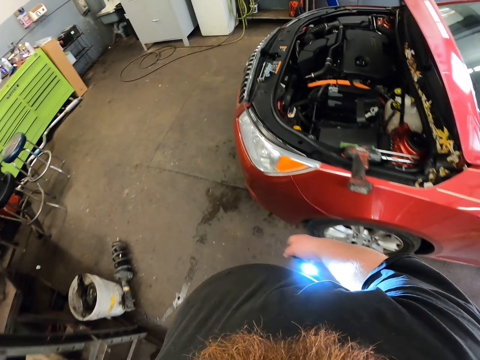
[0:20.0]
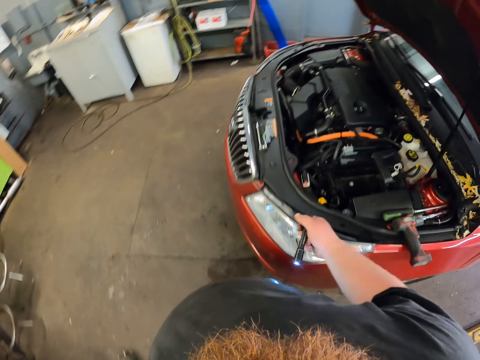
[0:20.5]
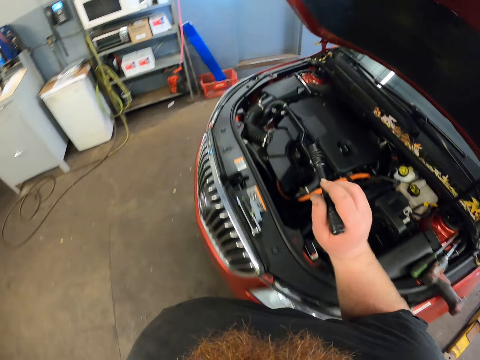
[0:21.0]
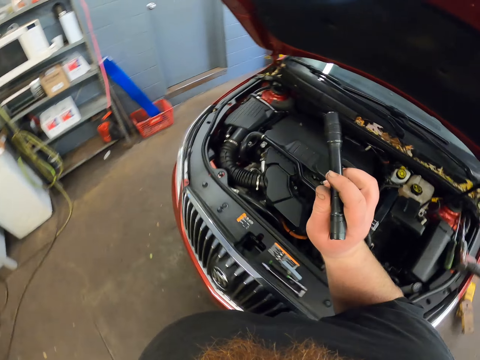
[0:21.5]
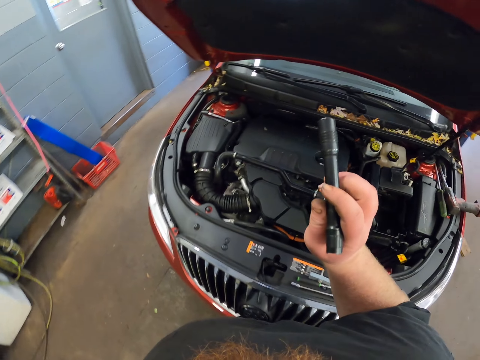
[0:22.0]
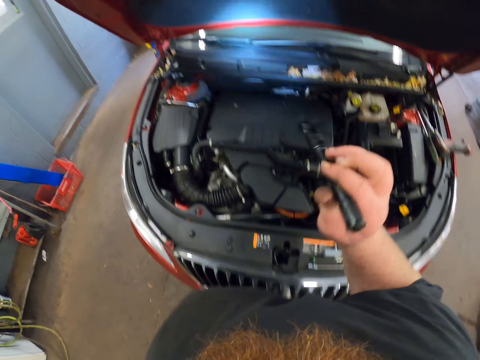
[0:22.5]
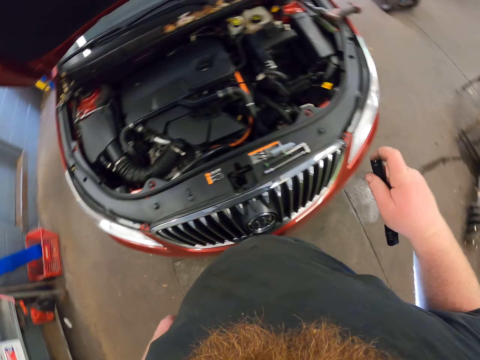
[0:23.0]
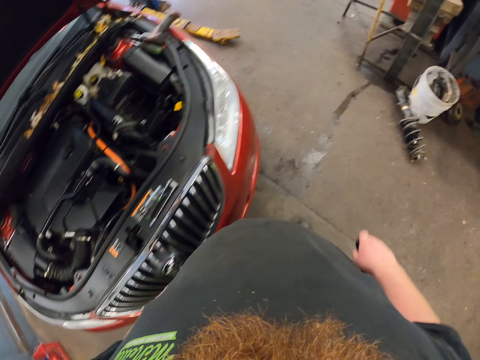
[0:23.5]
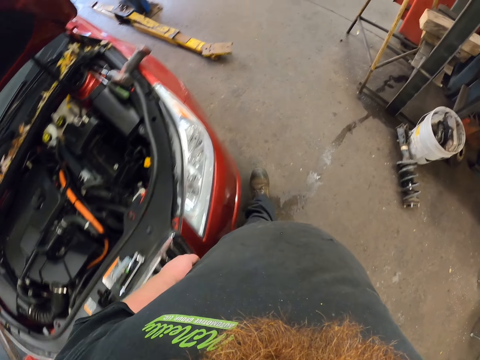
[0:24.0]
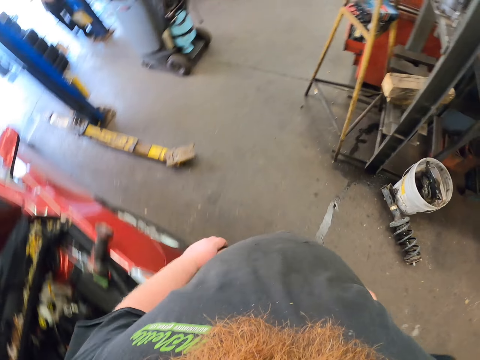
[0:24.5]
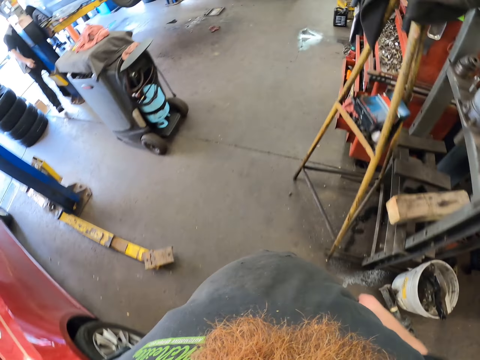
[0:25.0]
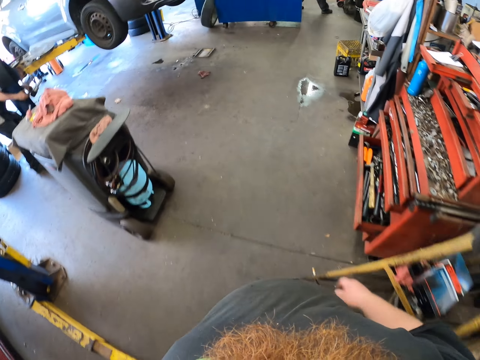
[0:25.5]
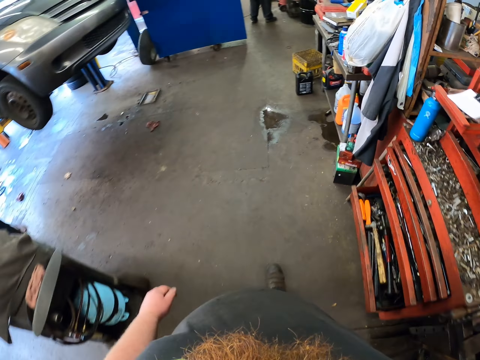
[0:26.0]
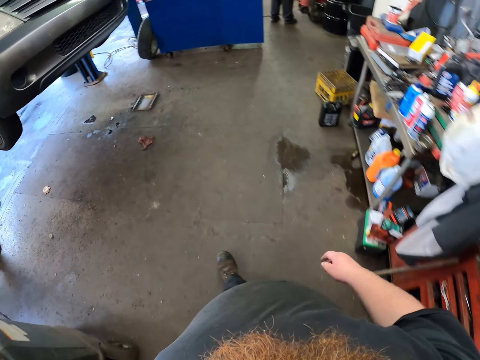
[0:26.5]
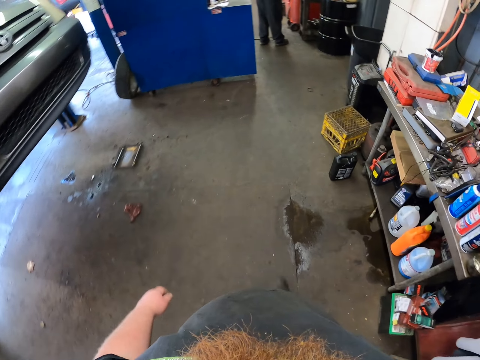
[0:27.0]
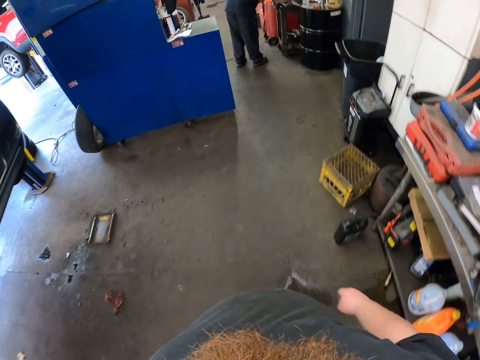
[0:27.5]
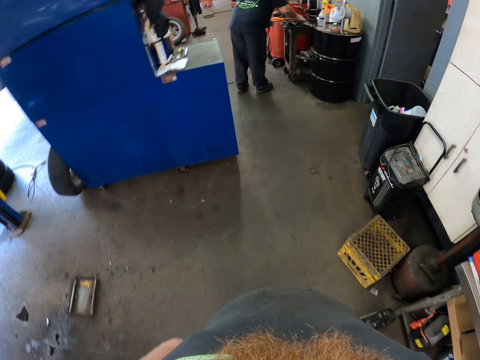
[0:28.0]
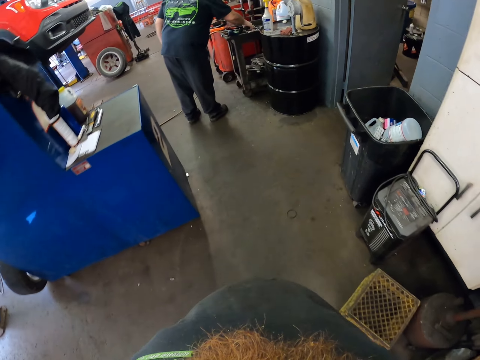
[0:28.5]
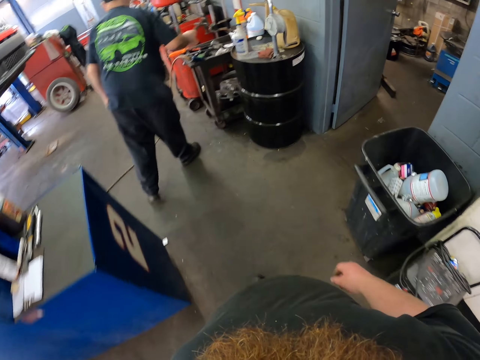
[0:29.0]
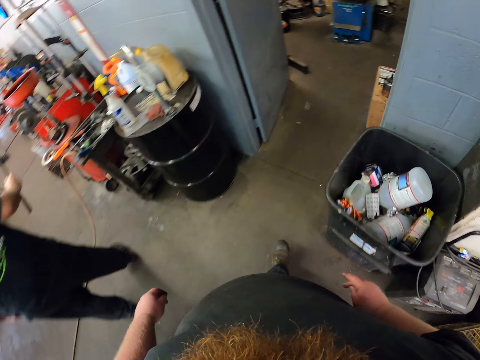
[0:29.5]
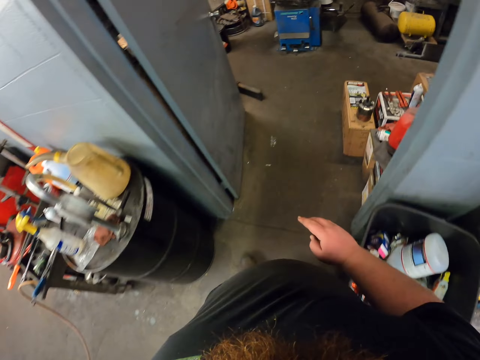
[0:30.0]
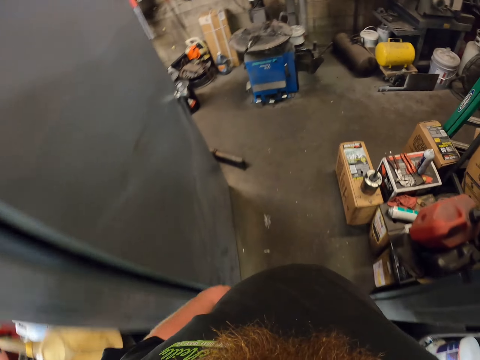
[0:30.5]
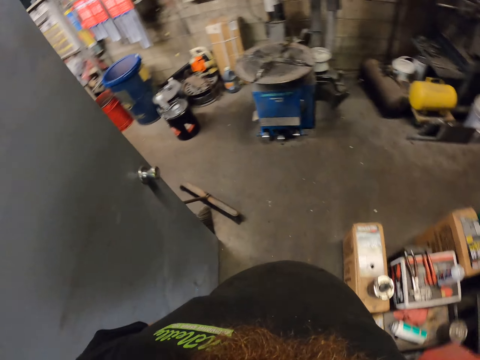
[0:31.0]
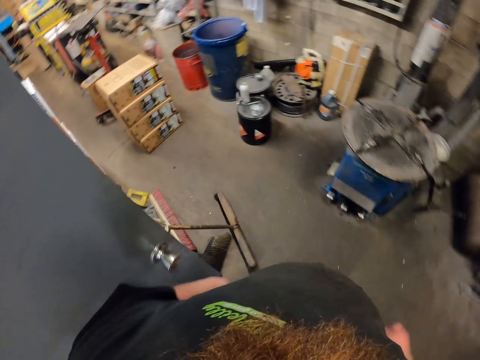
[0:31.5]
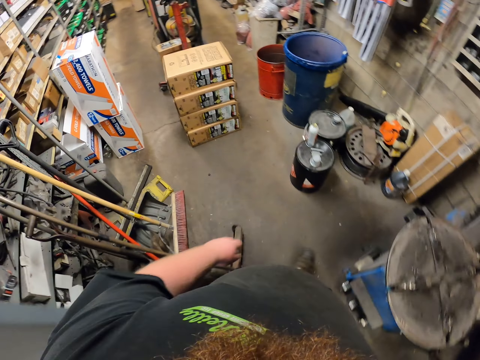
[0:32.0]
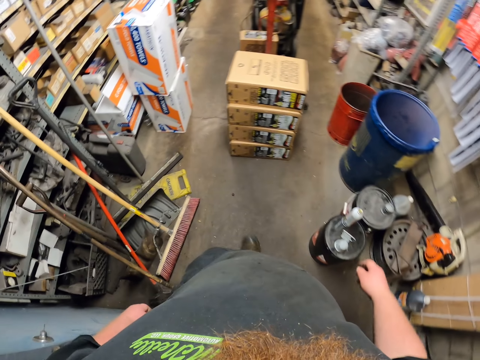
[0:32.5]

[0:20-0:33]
The camera wearer points the flashlight at the car hood. He turns off his flashlight. He turns on the flashlights. He walks in the garage. A person takes a hammer or spanner from the tool table. The camera wearer walks in the garage.

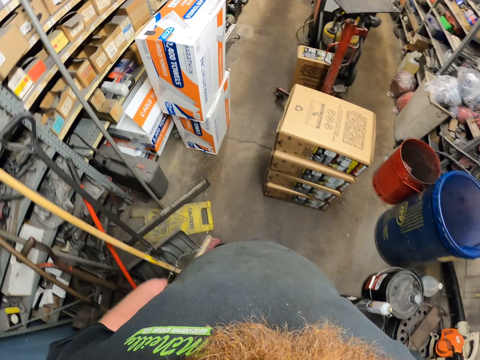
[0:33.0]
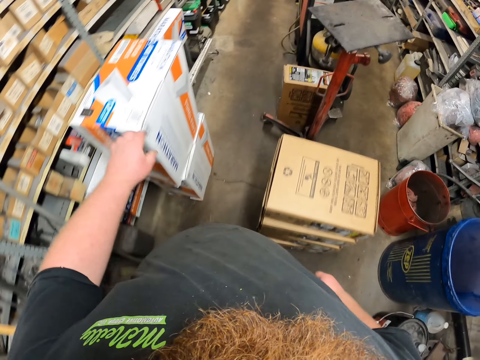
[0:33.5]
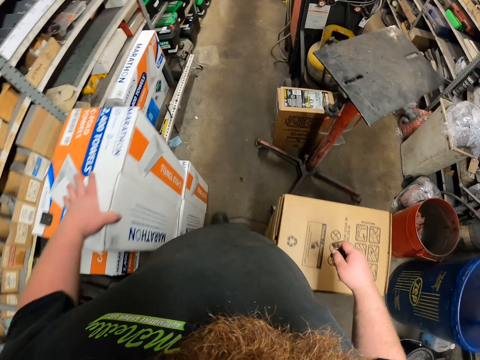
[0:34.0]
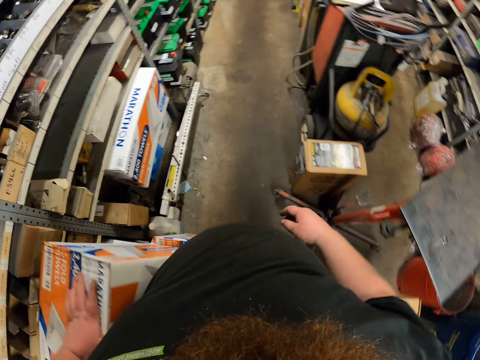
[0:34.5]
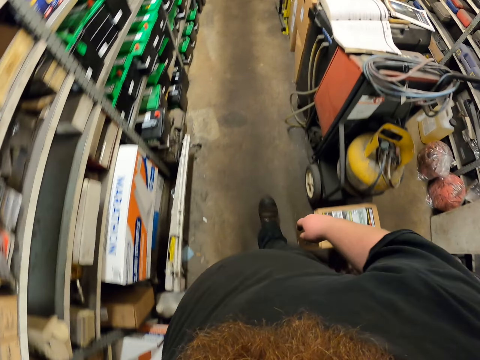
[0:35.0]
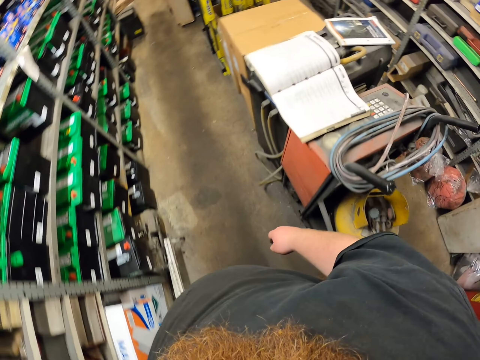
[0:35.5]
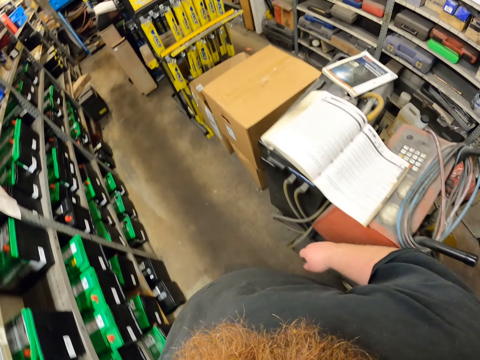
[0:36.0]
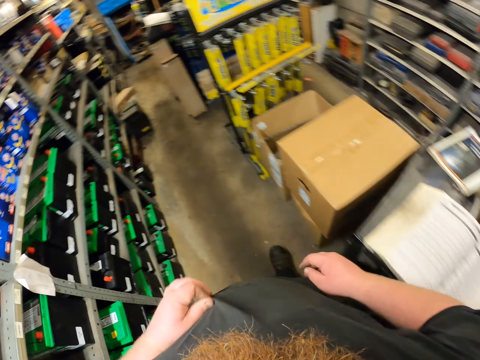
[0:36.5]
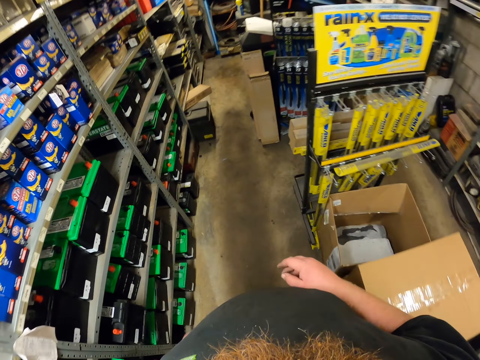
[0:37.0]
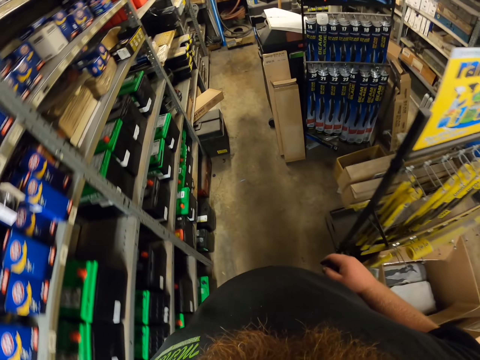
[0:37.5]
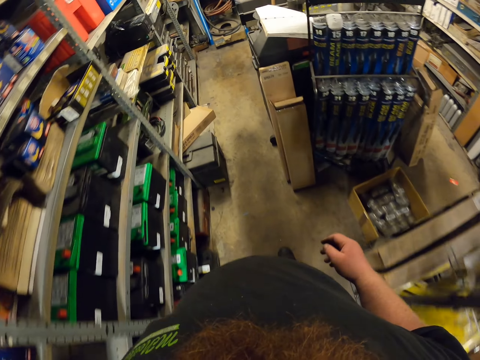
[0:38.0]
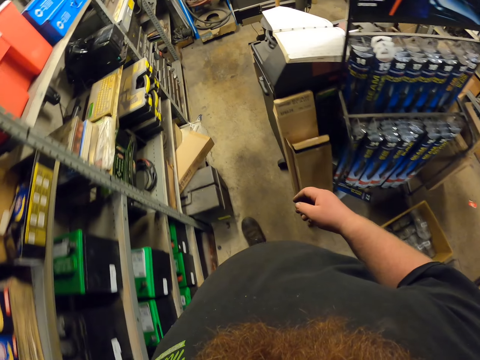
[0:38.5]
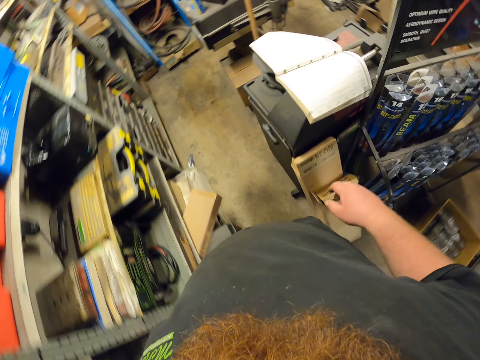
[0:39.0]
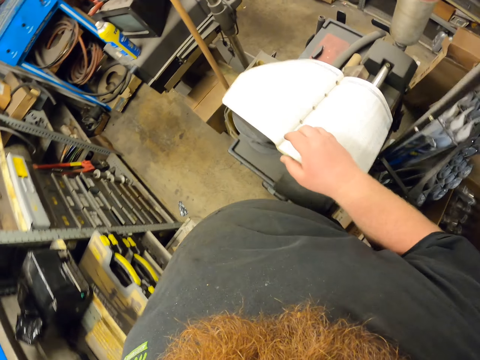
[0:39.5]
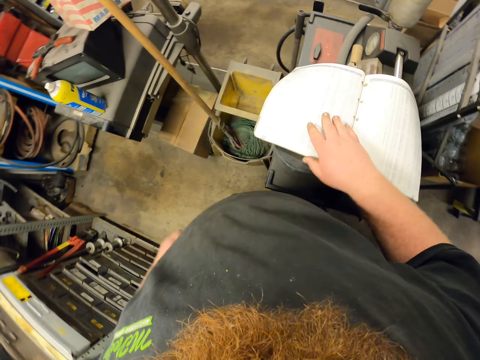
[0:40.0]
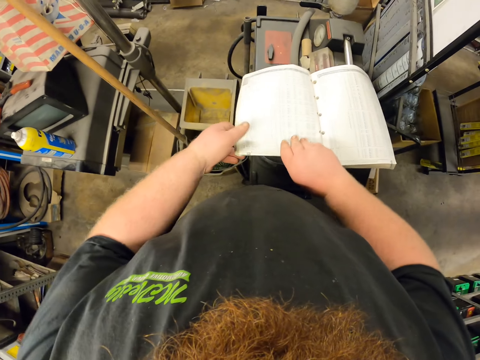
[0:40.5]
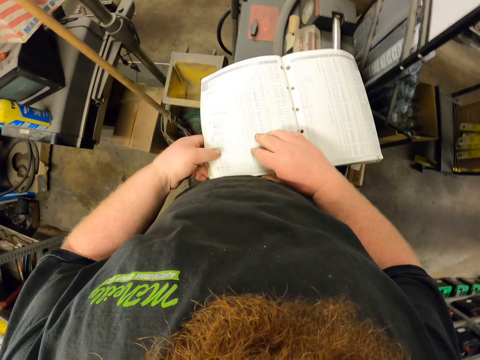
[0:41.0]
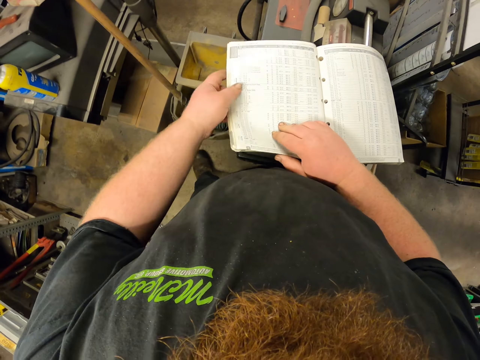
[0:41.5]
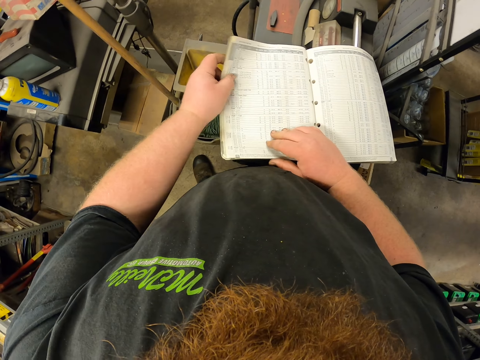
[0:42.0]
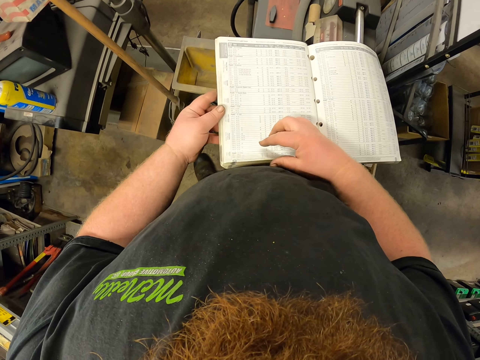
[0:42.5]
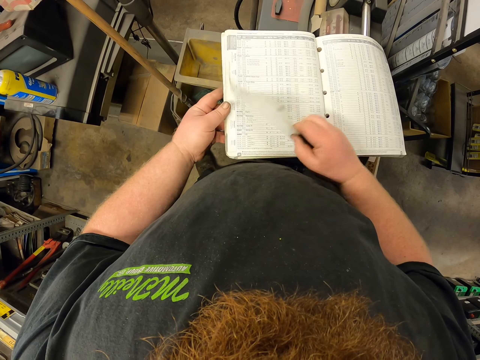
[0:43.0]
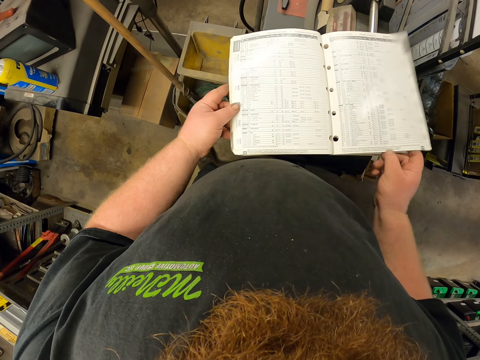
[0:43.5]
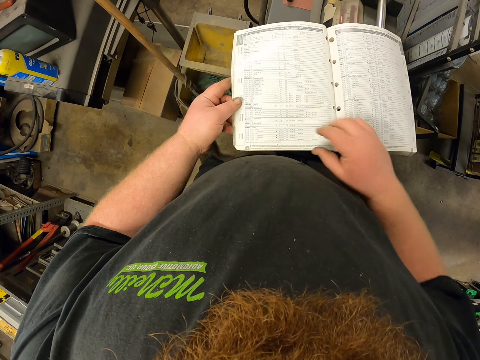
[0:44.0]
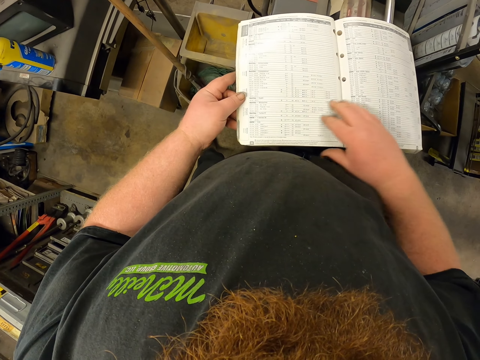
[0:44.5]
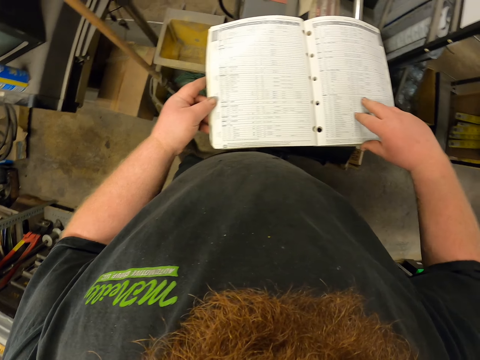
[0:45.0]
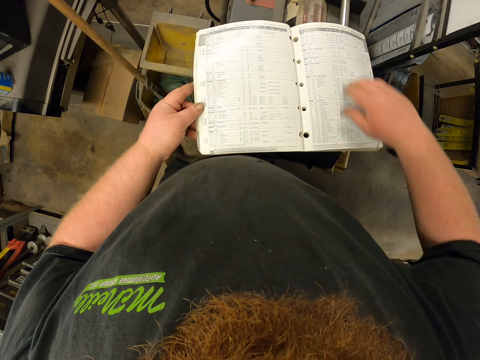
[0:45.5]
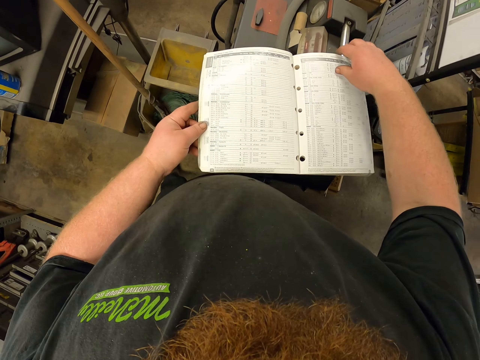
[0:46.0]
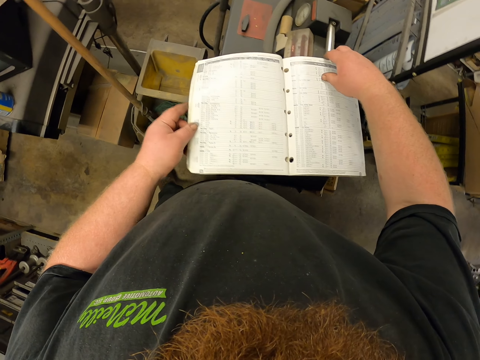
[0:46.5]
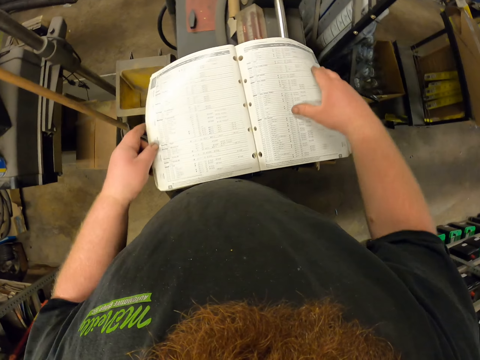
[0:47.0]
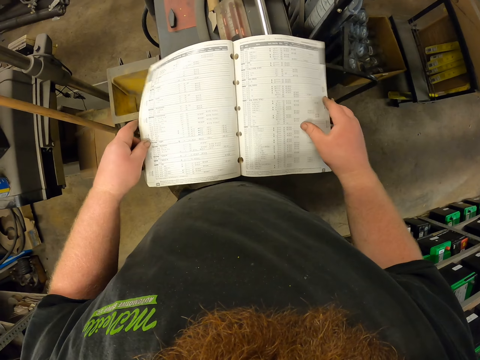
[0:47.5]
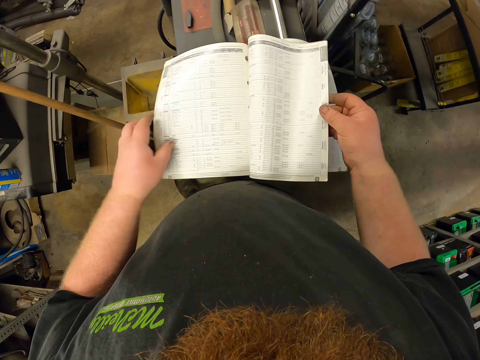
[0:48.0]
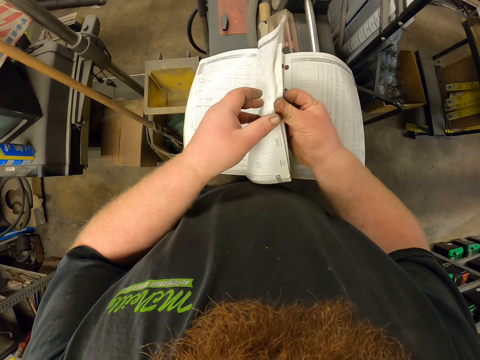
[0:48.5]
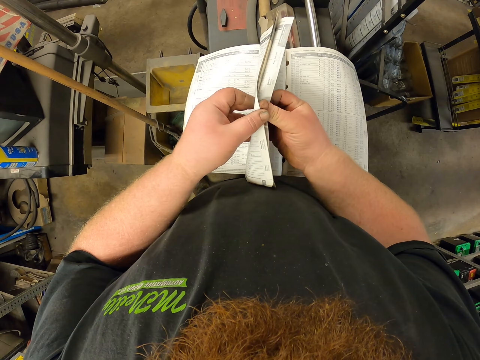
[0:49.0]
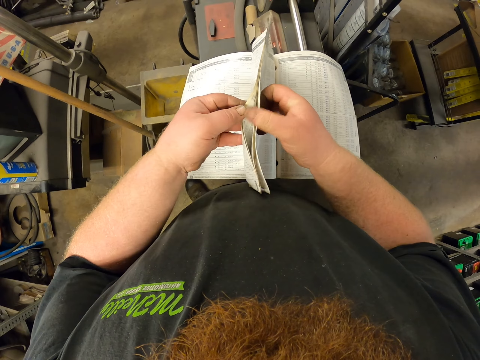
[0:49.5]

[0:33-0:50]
The camera wearer touches the box. They walk in the garage. They adjust the T-shirt. They walk in the garage. They stand in front of a book. They go through the book pages. They hold the book. They turn the pages.
